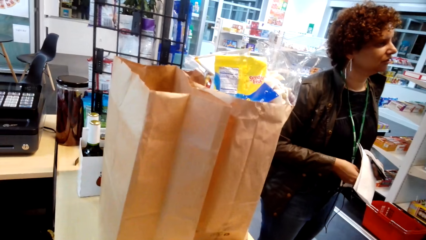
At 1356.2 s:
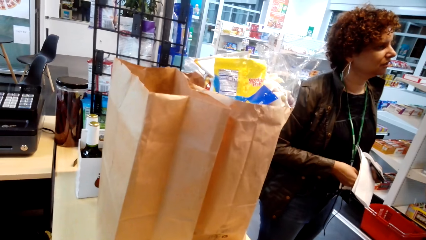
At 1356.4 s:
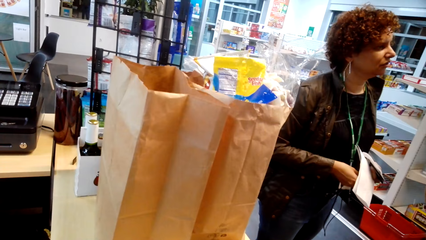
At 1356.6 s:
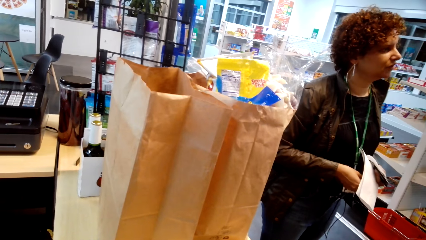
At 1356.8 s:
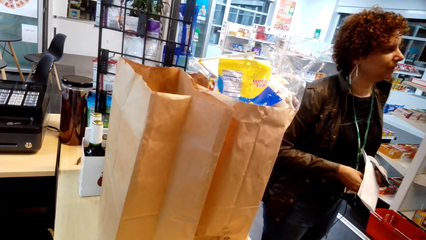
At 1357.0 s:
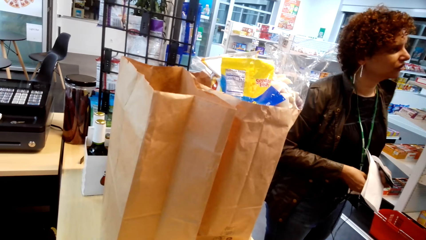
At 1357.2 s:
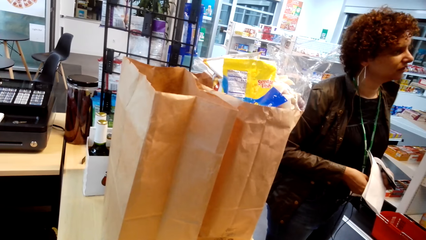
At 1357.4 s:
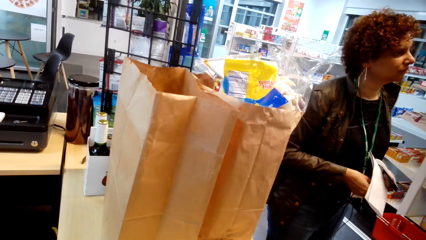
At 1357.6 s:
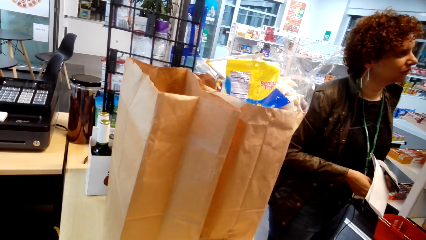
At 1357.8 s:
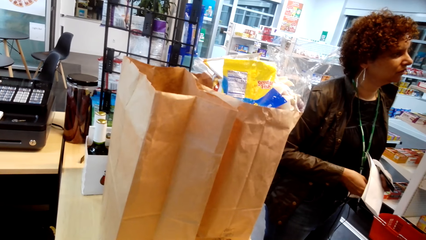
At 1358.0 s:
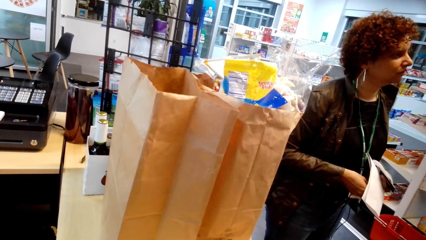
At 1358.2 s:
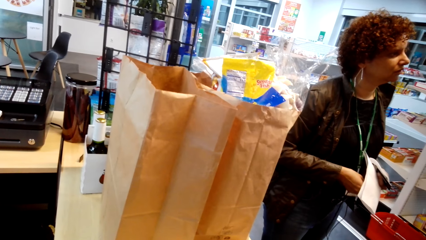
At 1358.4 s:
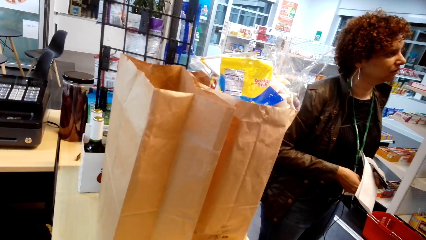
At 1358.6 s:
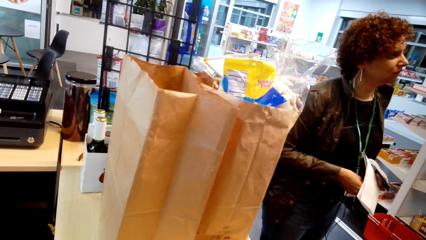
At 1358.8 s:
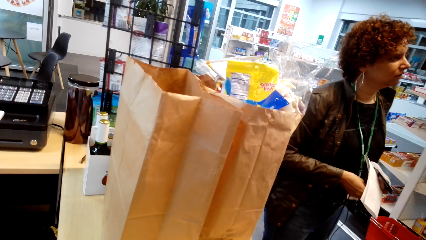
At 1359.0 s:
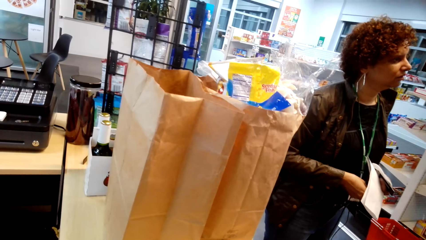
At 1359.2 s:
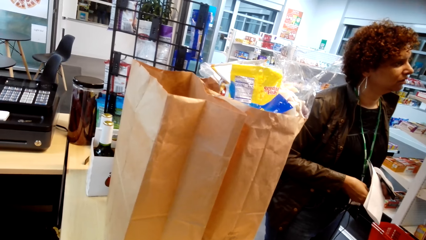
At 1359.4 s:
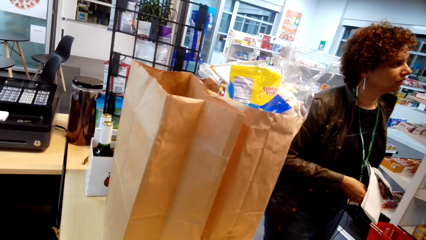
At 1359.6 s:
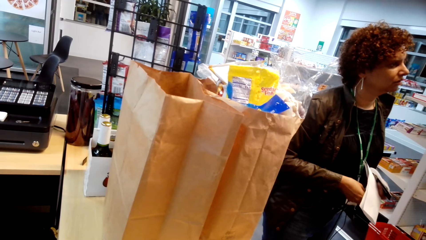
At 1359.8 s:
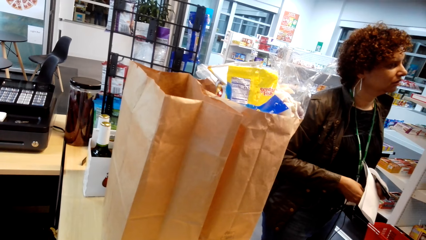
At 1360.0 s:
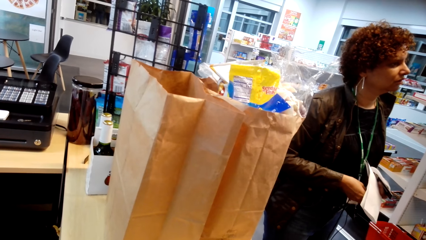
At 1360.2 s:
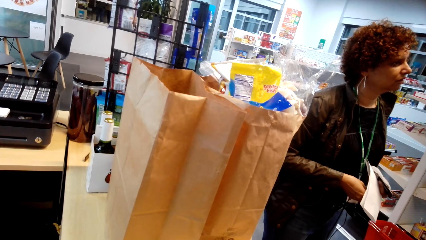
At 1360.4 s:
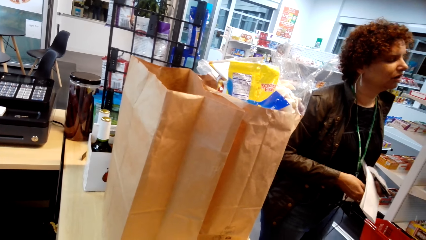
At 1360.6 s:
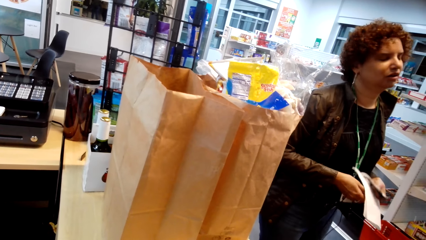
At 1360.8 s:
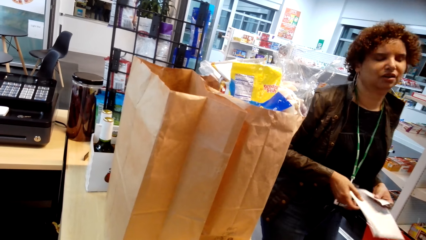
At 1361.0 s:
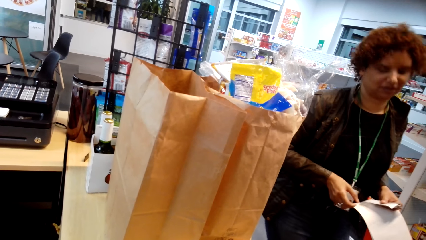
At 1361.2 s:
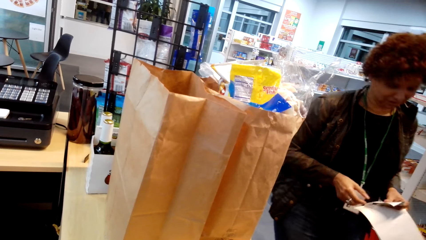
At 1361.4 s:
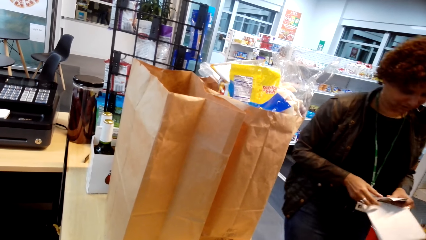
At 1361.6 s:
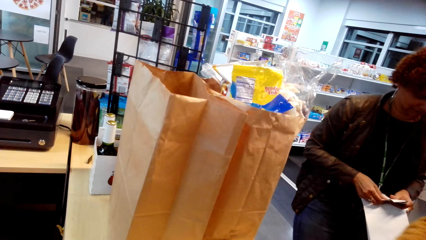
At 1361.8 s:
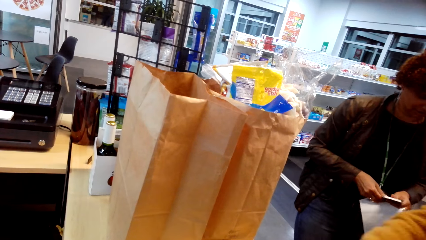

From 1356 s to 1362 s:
The camera wearer looks around.
